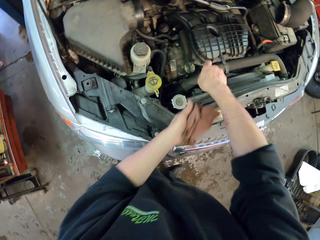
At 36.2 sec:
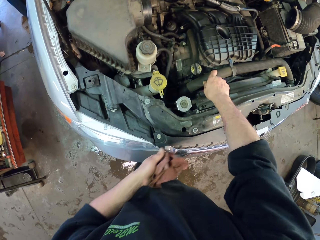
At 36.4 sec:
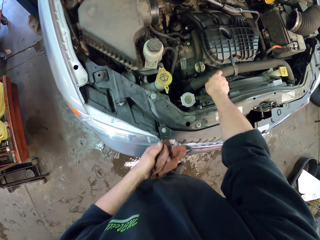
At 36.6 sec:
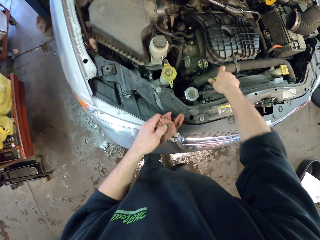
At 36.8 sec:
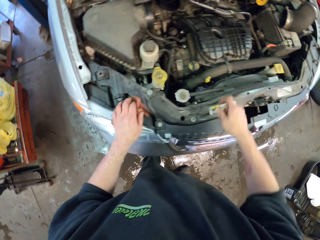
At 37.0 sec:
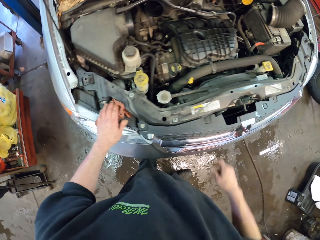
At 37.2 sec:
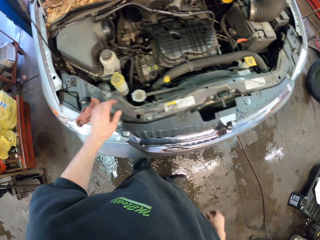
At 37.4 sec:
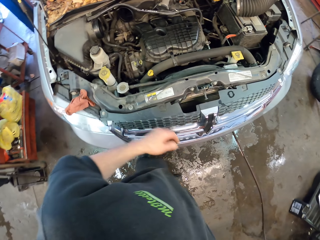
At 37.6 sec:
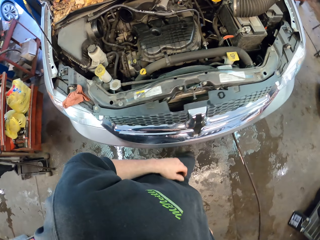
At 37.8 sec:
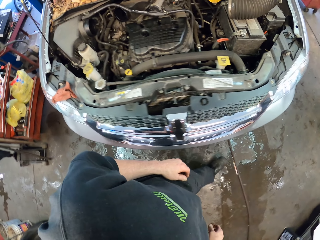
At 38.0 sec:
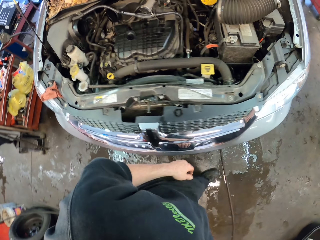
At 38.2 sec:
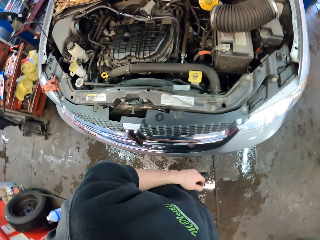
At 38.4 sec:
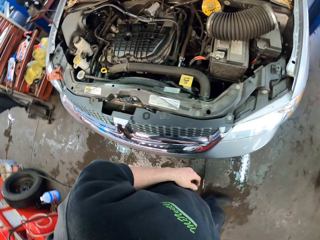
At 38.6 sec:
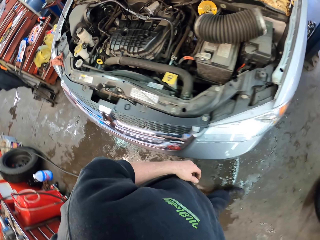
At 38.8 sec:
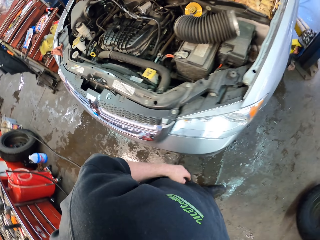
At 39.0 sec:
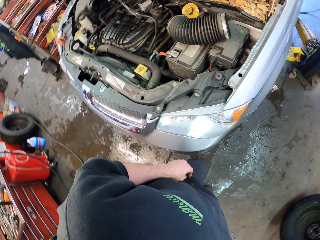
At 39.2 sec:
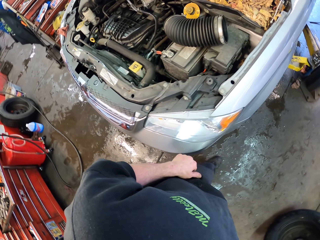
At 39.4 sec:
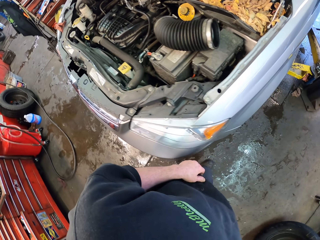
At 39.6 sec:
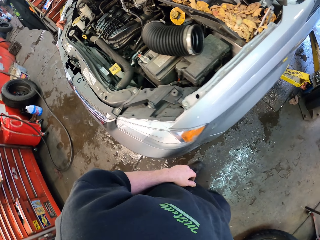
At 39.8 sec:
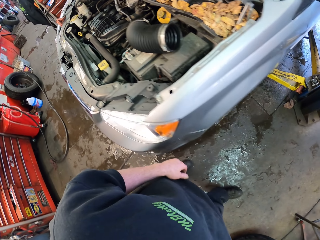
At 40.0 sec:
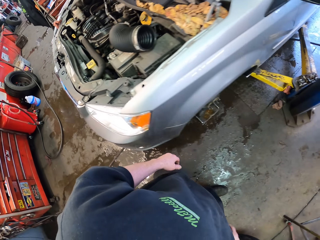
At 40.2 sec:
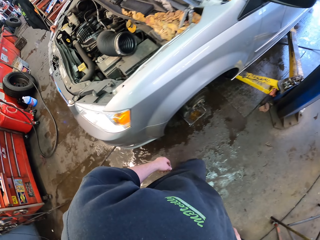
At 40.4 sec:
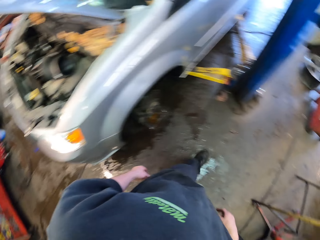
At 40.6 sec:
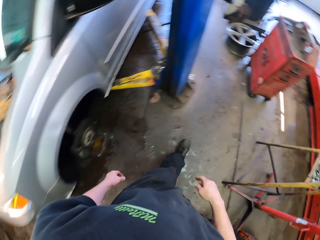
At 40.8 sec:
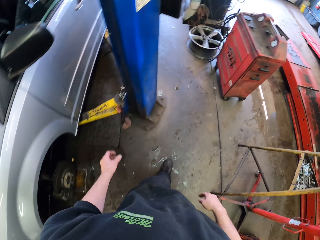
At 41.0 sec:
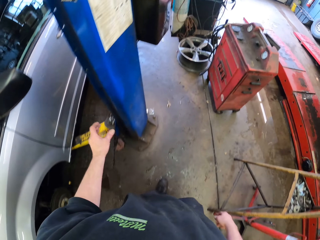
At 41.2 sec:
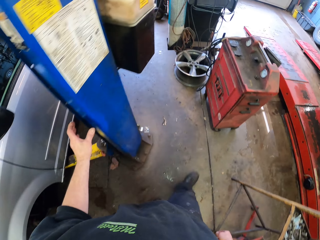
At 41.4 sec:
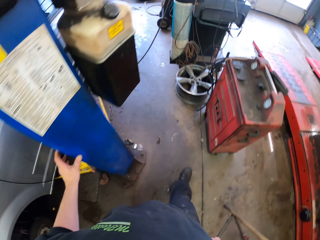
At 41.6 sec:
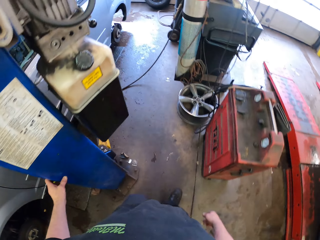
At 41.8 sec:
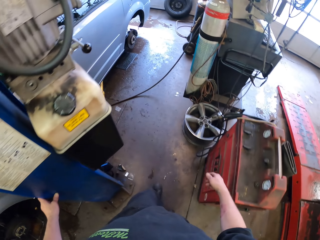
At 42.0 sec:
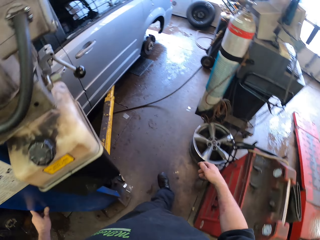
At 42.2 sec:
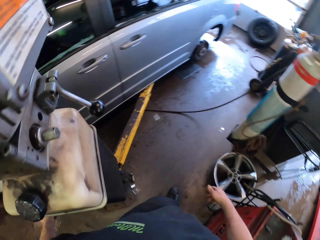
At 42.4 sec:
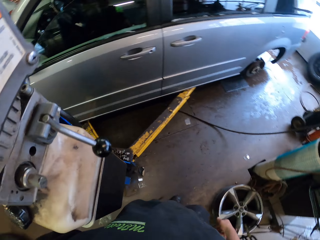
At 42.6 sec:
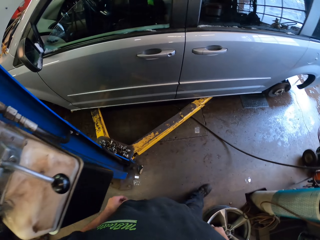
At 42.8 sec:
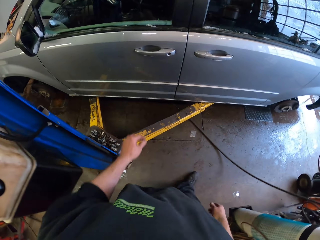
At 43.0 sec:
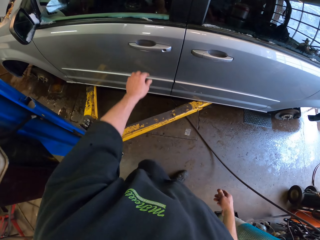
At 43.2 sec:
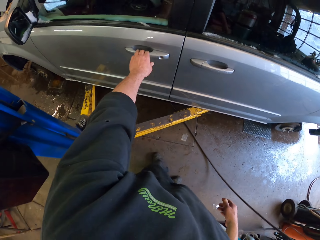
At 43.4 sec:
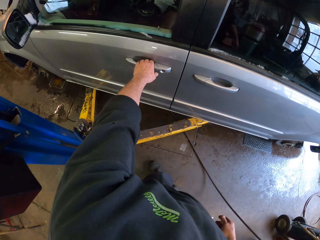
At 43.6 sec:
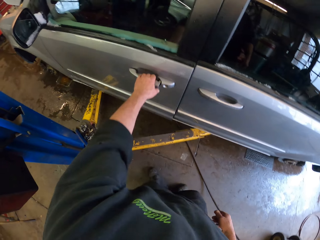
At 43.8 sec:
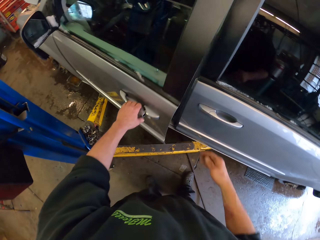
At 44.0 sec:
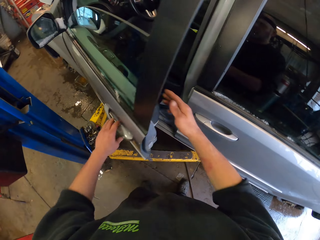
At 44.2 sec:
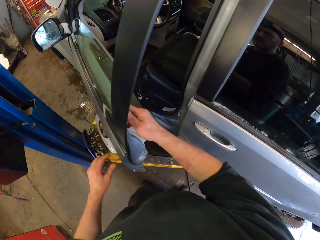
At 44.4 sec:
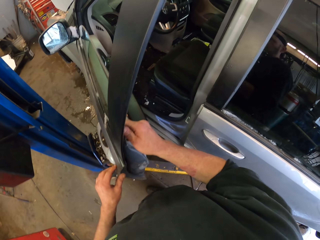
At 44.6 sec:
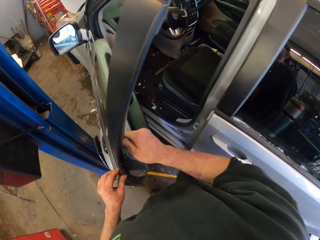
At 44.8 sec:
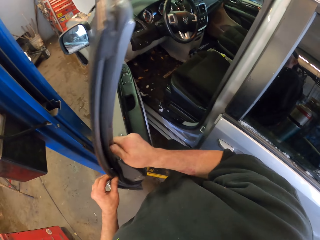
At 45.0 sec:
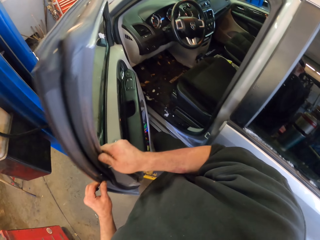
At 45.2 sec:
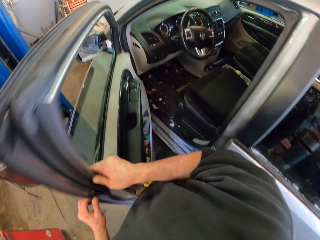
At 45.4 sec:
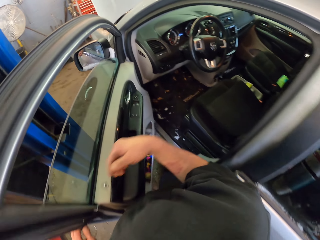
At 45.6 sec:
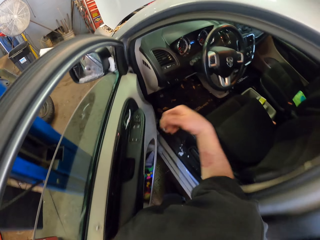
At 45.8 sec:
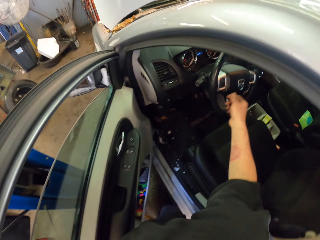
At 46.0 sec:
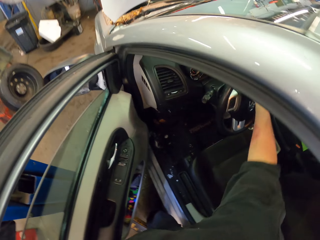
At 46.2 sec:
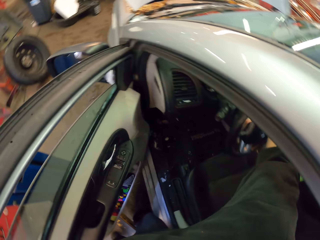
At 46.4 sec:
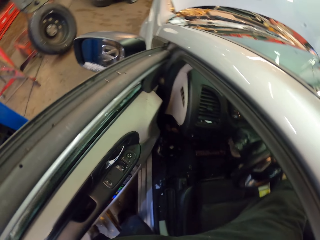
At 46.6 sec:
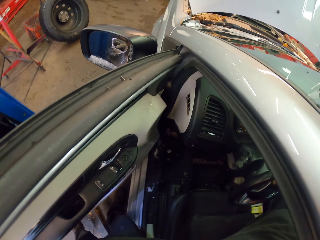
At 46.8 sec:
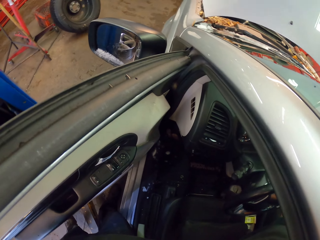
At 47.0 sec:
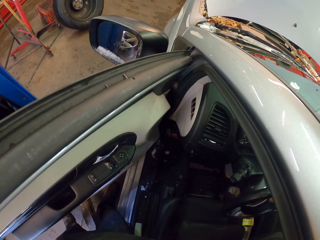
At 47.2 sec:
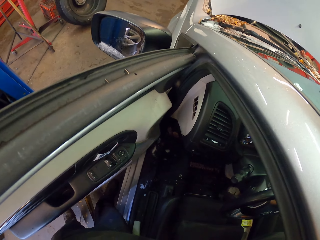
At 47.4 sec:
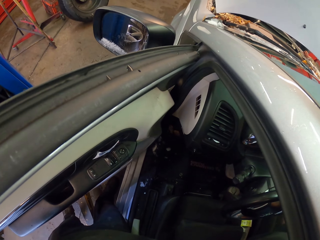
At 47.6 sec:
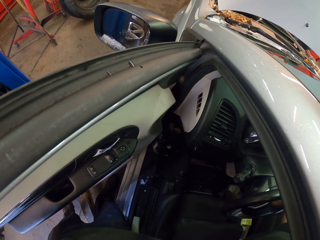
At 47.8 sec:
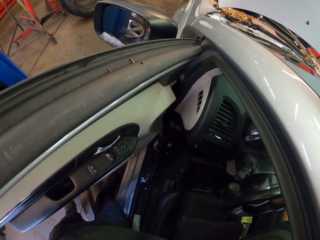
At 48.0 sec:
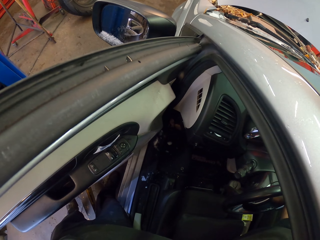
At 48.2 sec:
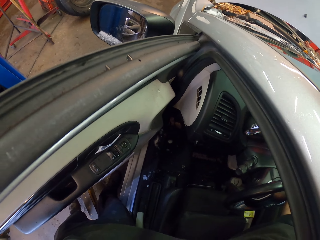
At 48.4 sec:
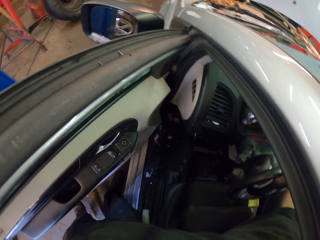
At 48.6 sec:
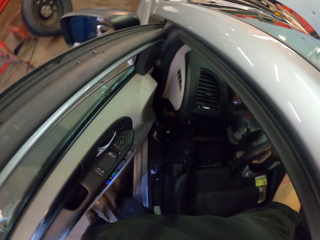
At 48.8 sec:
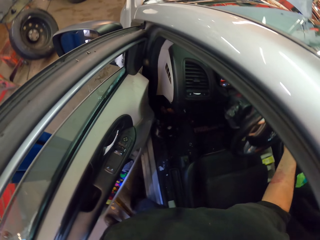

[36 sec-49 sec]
The camera wearer puts back the oil measuring tape. They put a towel on the car. They walk in the garage. They open the car door. They fix something. They start the car engine.

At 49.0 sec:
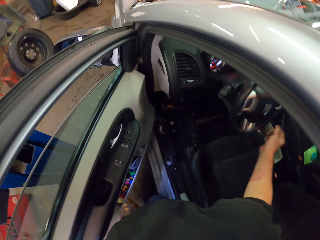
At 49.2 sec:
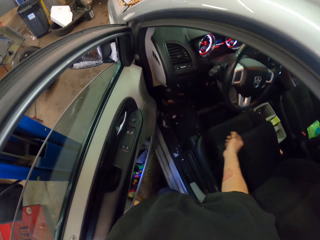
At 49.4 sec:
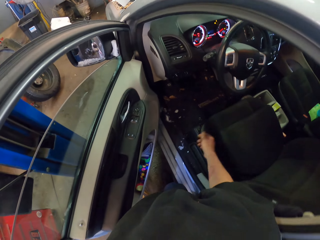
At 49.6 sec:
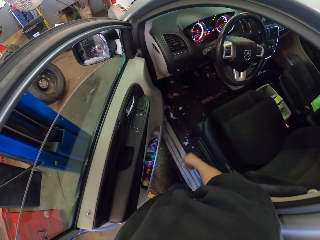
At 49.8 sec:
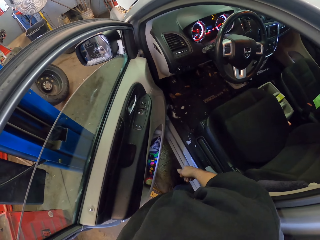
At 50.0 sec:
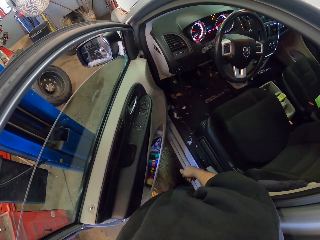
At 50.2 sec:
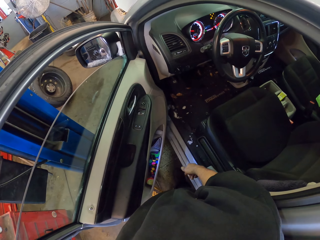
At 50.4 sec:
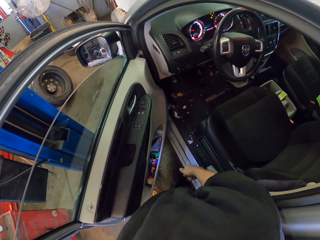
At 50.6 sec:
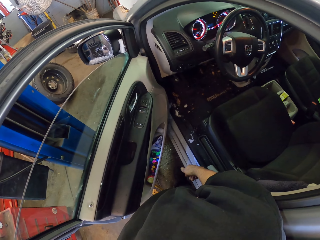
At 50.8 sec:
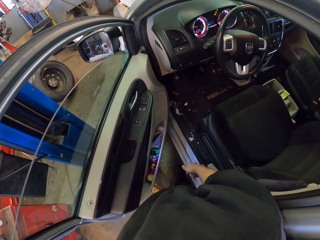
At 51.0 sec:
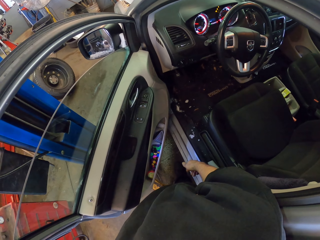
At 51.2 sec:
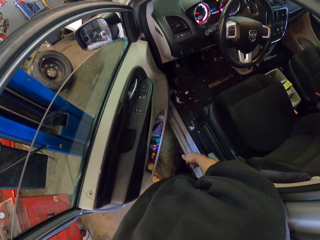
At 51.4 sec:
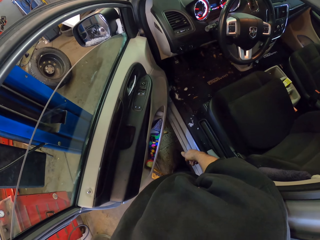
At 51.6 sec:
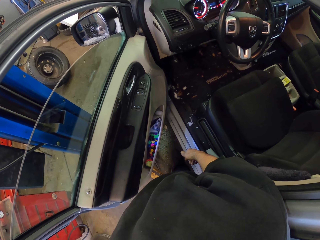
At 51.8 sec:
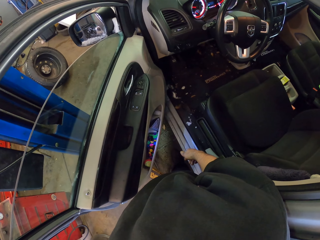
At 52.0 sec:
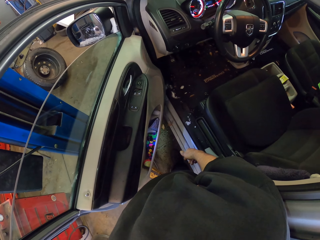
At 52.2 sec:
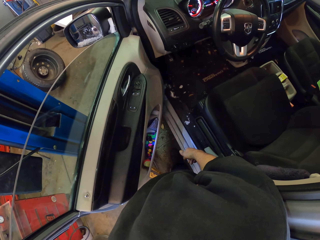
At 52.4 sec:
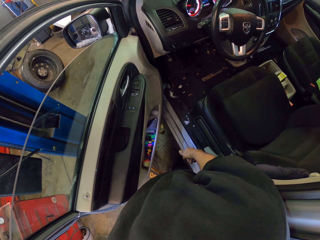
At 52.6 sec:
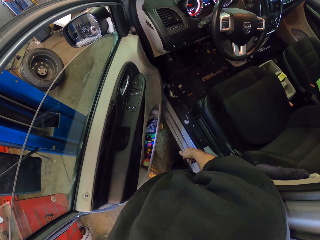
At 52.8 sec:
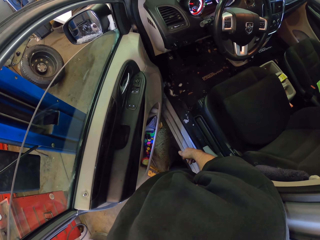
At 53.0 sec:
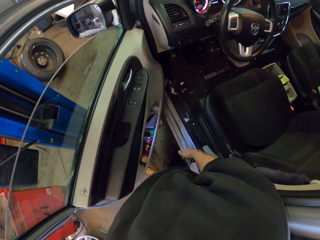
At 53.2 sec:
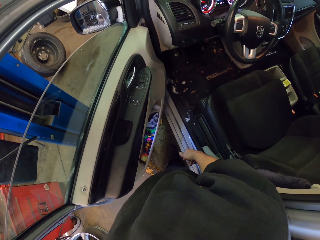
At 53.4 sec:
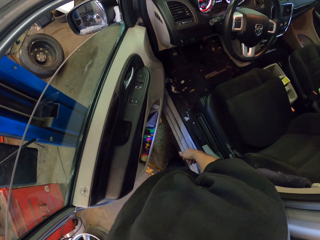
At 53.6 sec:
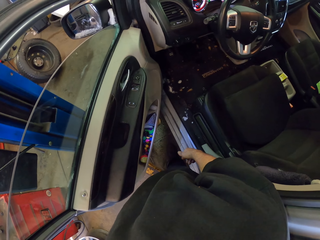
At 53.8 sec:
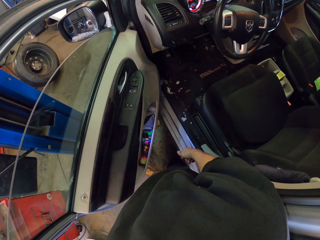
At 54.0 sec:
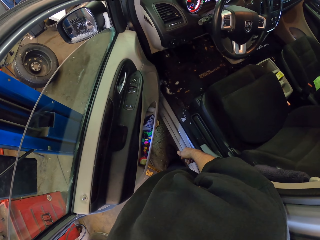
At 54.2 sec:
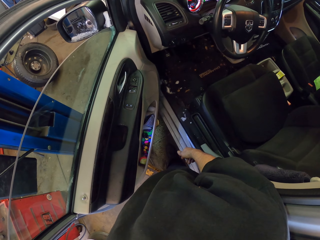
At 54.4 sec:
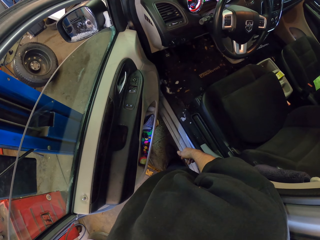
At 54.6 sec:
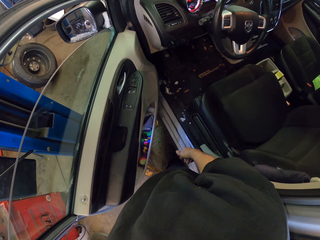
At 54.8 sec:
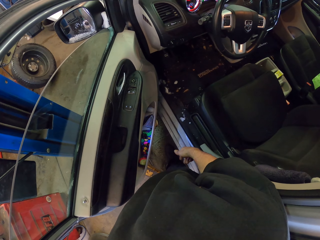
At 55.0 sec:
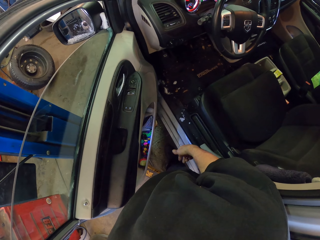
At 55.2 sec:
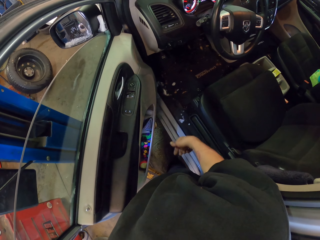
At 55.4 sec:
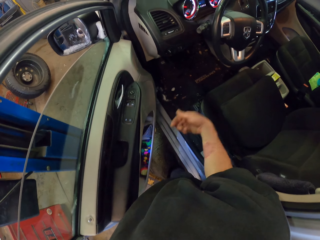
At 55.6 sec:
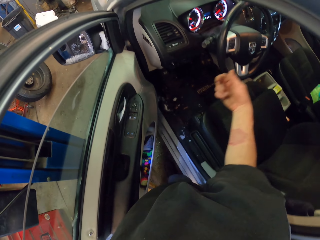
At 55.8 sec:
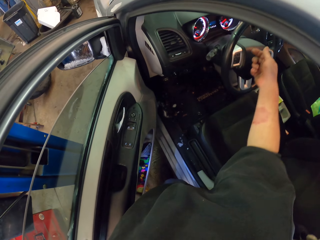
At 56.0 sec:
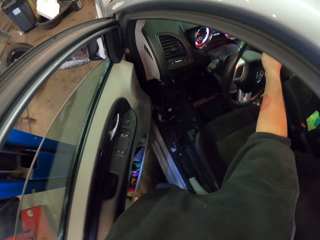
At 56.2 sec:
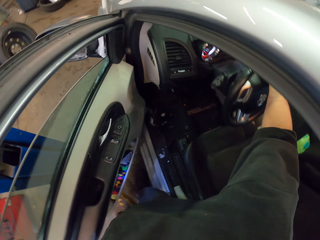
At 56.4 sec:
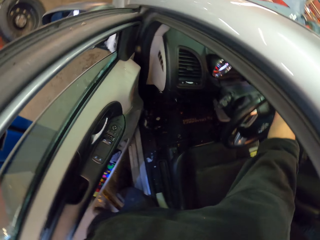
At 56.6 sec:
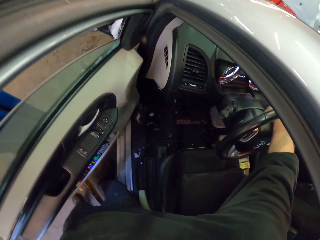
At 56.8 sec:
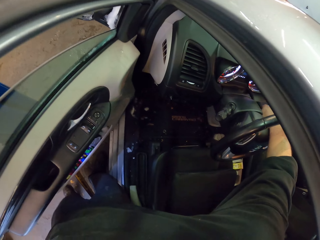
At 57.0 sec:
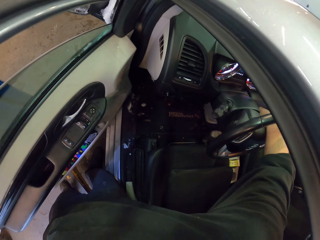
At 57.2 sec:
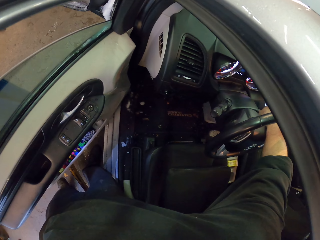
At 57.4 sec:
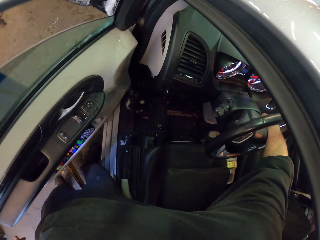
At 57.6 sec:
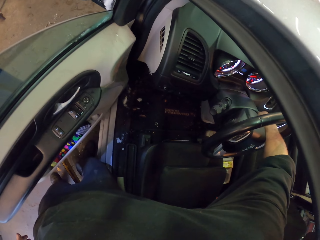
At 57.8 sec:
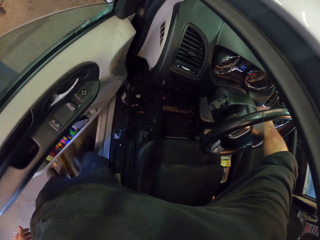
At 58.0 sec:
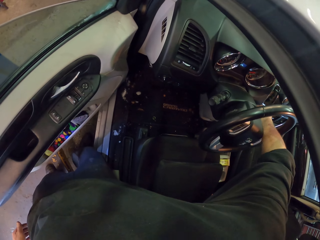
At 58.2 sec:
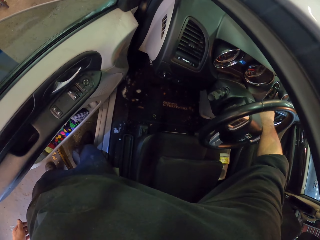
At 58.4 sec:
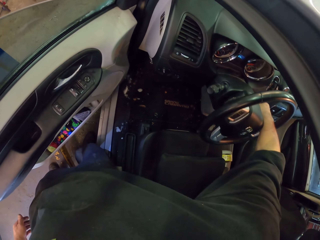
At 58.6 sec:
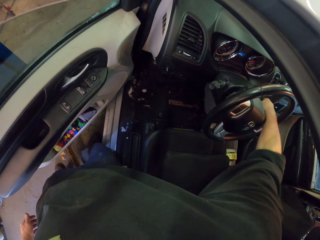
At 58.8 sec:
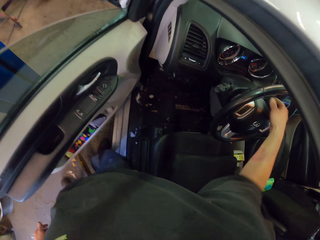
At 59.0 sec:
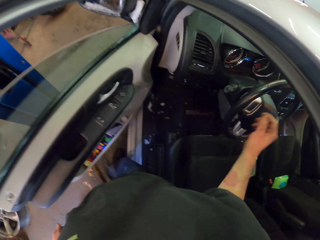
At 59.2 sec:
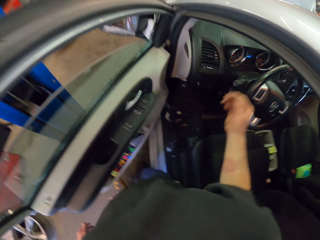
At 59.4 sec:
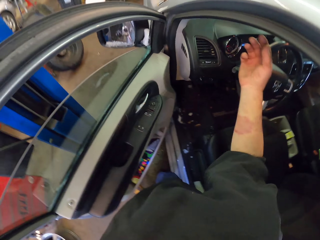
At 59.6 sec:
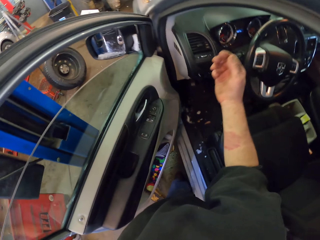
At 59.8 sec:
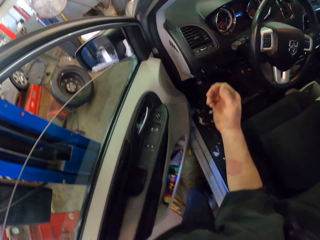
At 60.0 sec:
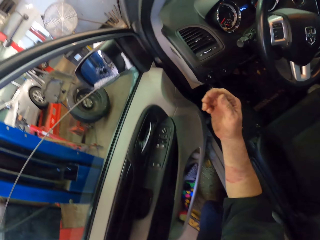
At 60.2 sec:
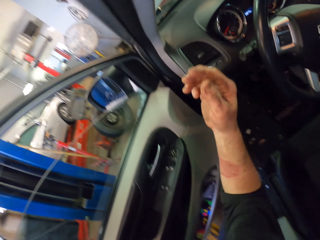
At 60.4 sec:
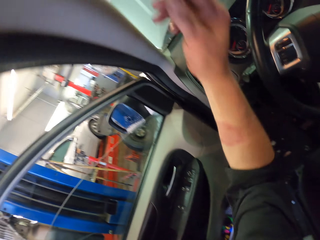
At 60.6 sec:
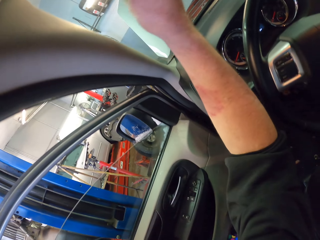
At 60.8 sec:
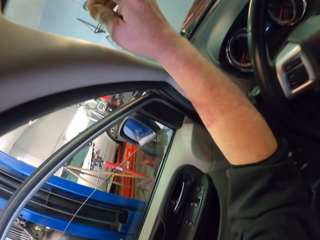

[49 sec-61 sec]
The camera wearer looks around. They pause the car engine. They sway a hand.
